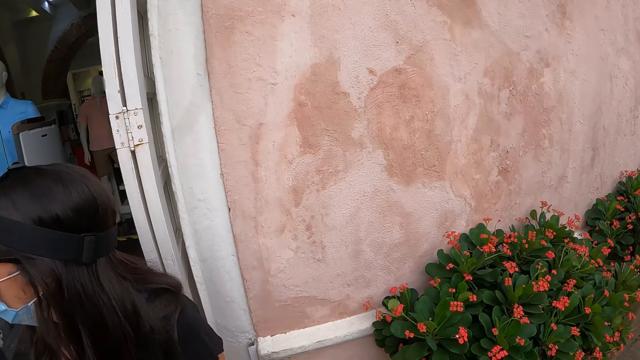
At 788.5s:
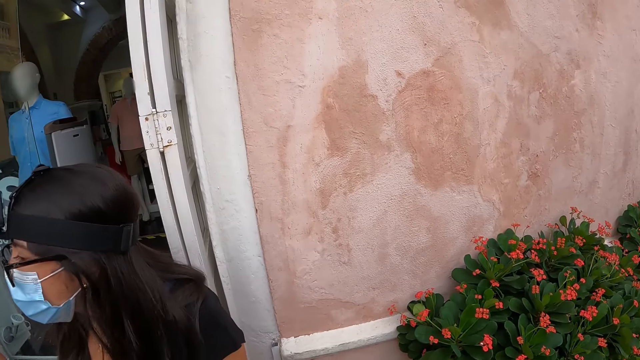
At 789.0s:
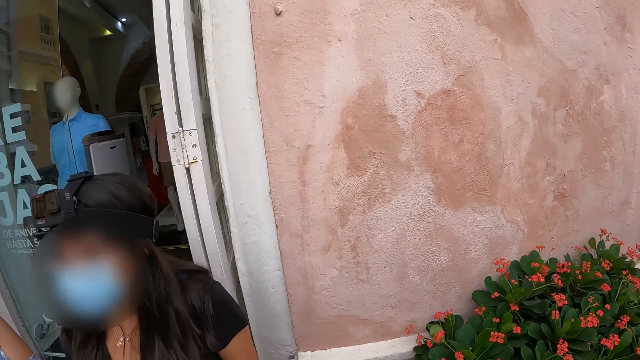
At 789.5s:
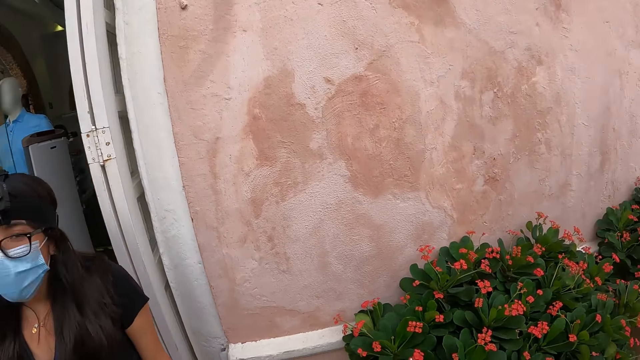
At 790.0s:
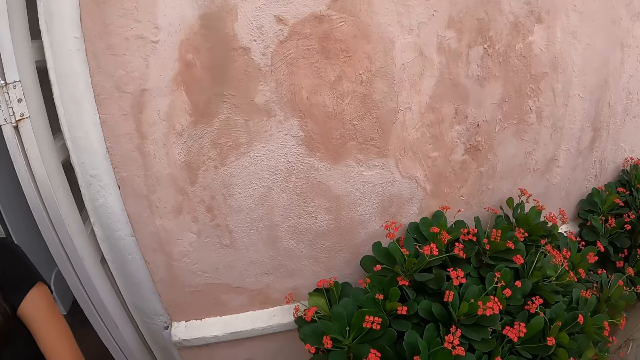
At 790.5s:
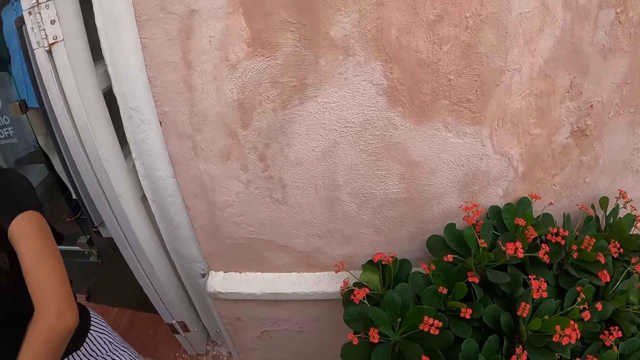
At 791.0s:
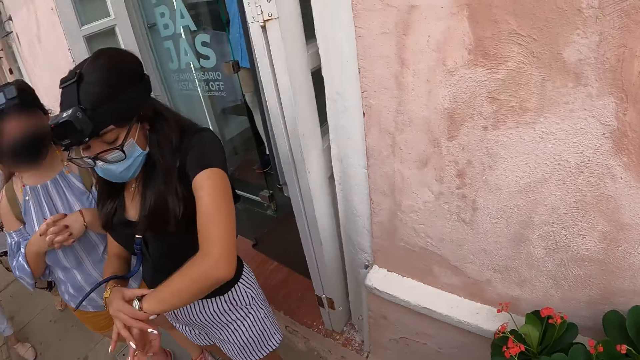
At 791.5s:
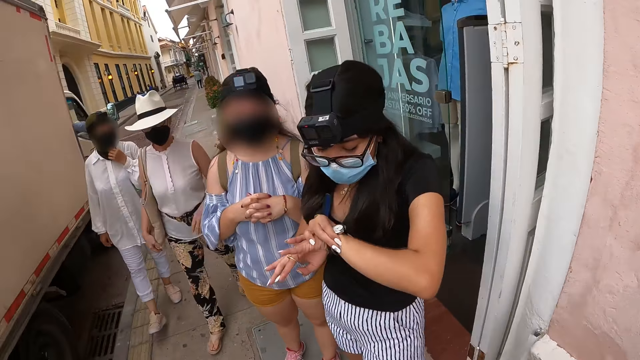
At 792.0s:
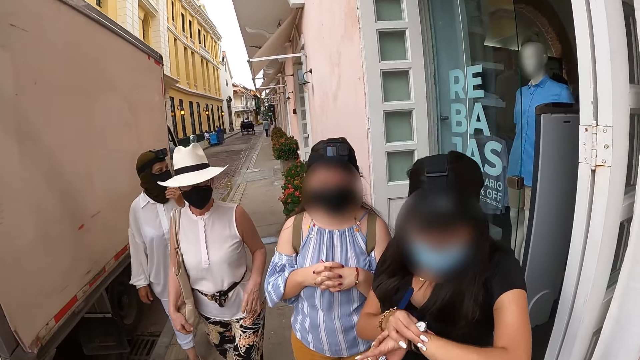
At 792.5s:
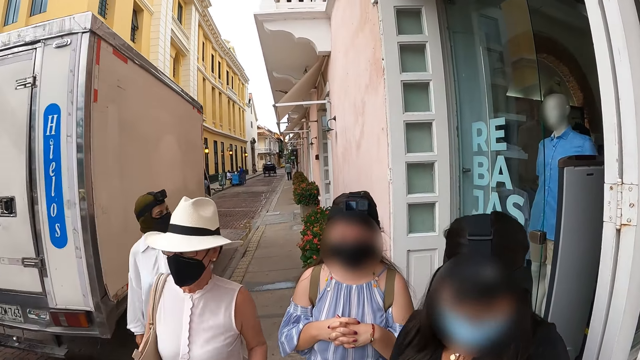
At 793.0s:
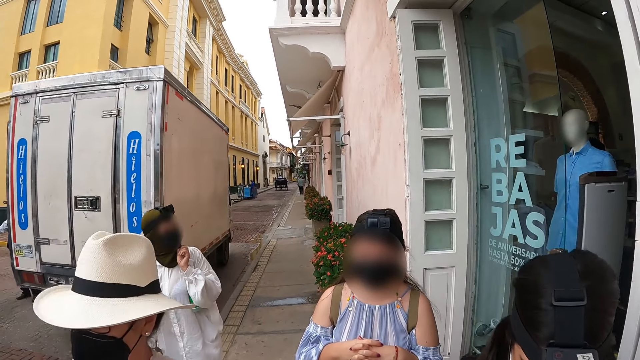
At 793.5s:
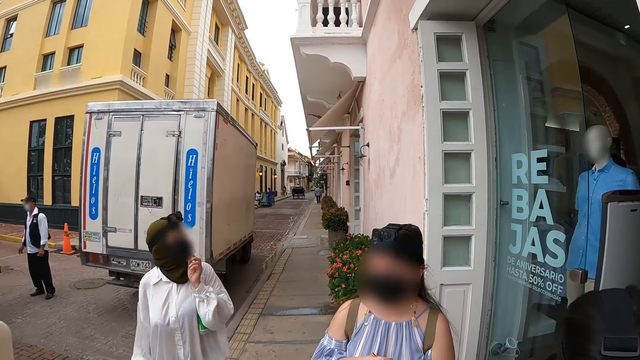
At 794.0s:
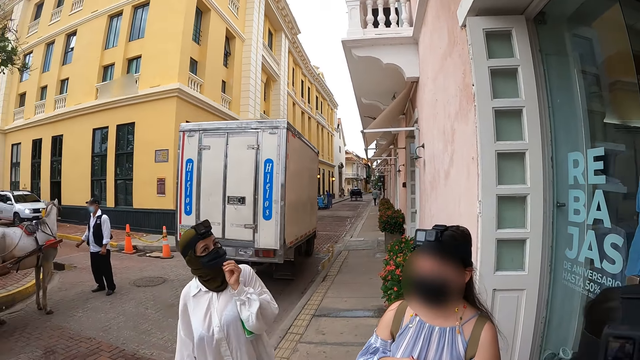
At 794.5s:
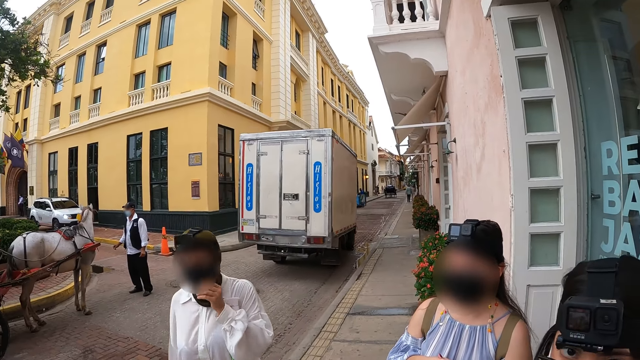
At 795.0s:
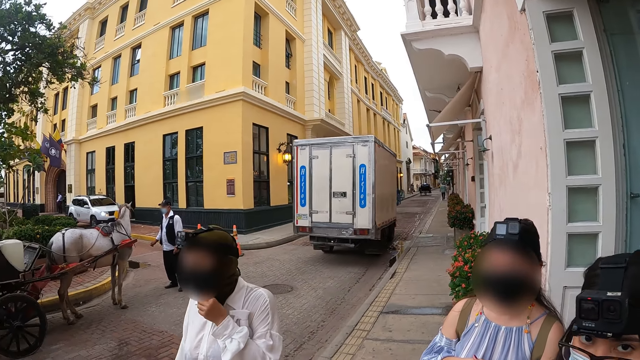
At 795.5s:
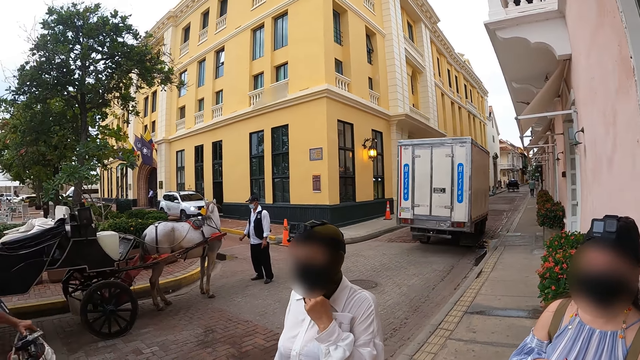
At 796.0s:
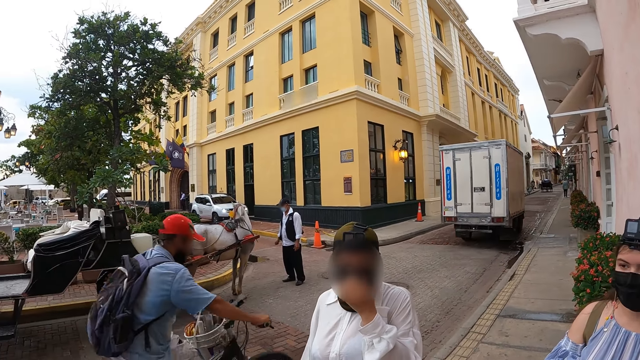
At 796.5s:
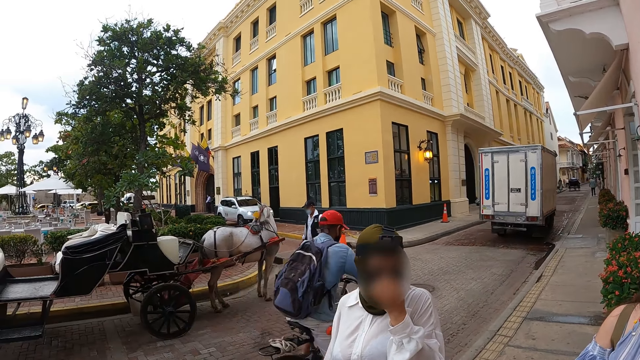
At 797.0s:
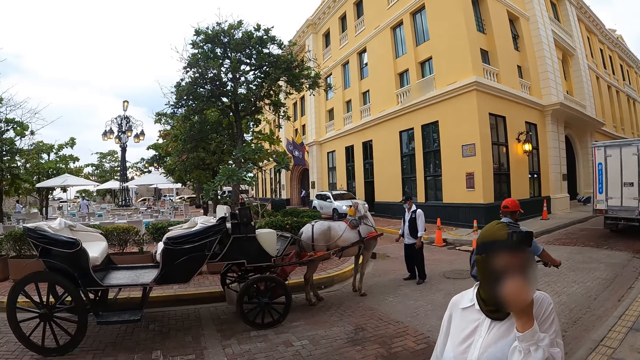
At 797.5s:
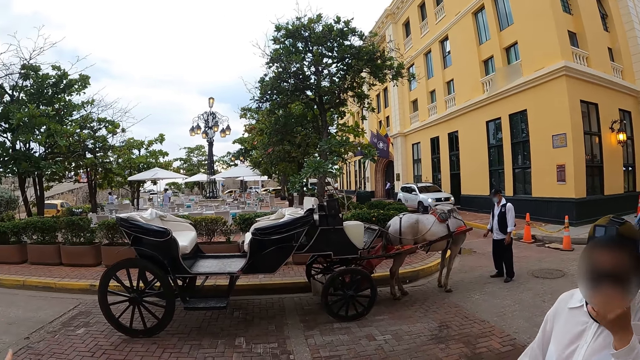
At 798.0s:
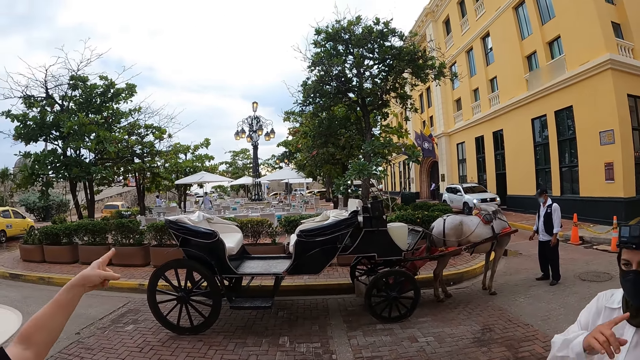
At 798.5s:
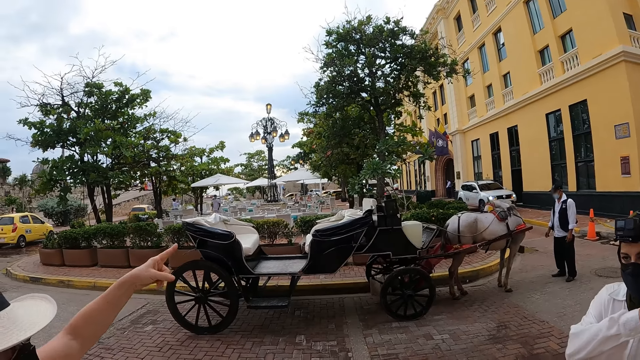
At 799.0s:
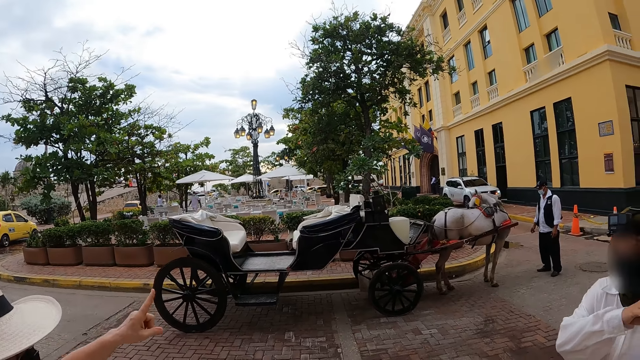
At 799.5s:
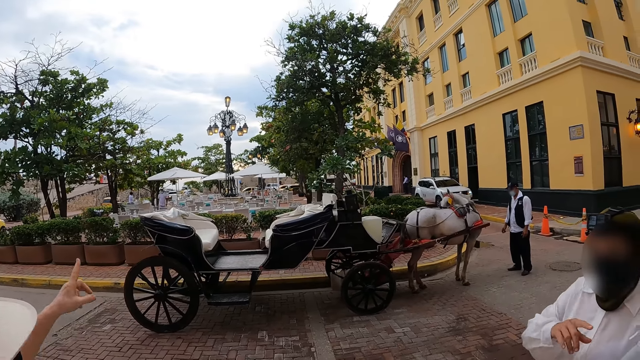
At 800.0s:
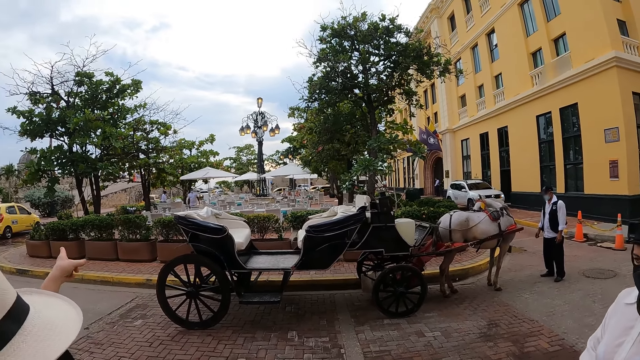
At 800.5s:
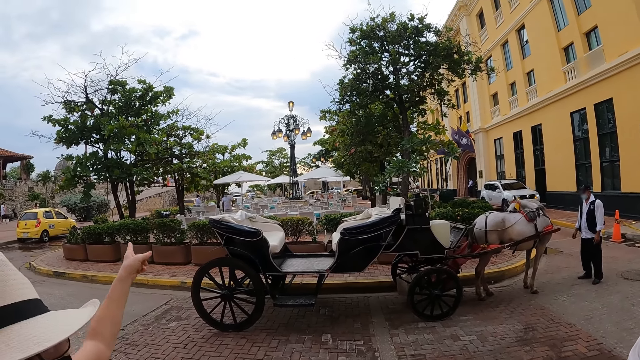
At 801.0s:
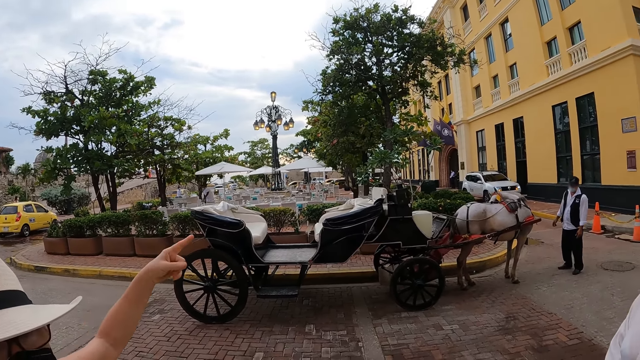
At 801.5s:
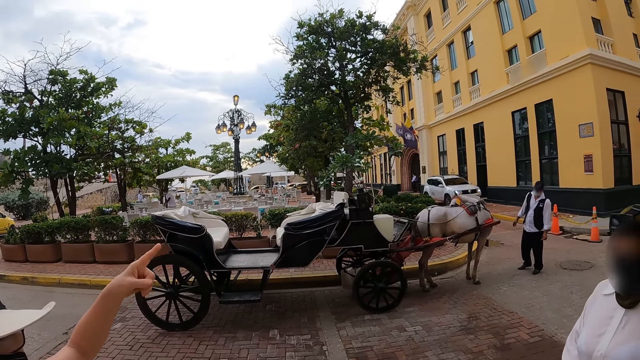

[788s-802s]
A woman holds a wristwatch on her left wrist with her right hand. The white pickup drives past the group of people. A second woman walks to the camera wearer, the first woman and a third woman with a fourth woman. The second woman adjusts her face mask with her left hand. The fourth woman gesticulates with her left hand. The second woman gesticulates with her right hand.

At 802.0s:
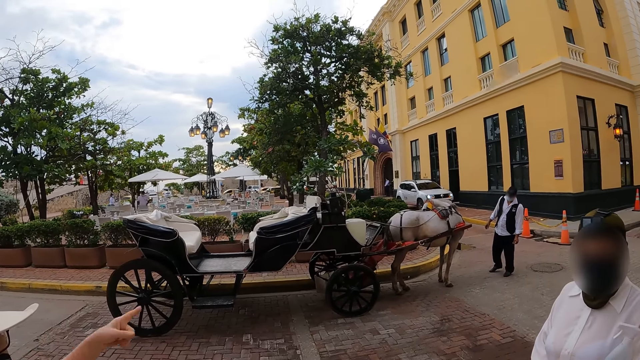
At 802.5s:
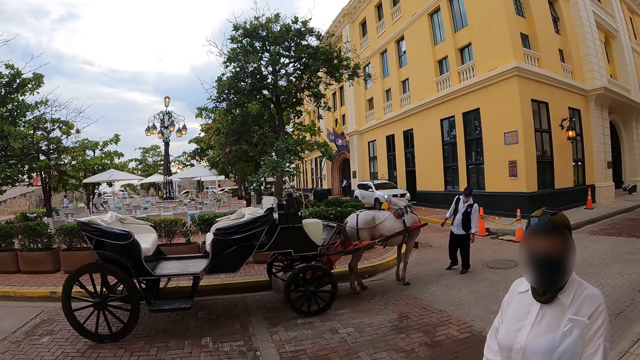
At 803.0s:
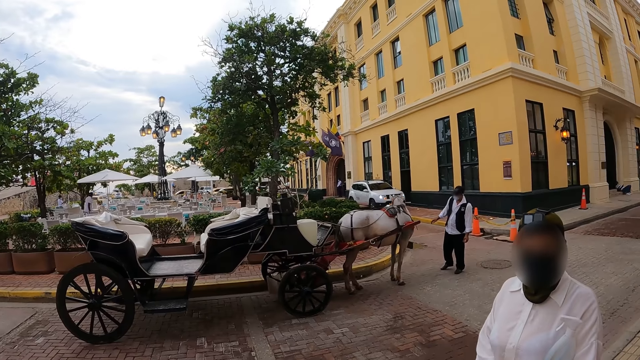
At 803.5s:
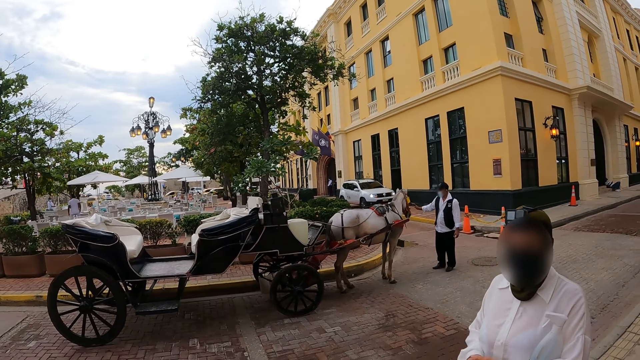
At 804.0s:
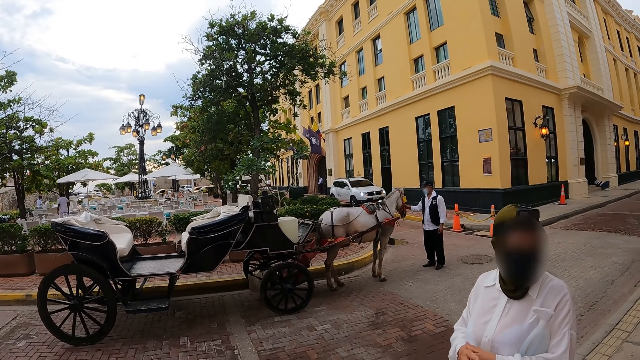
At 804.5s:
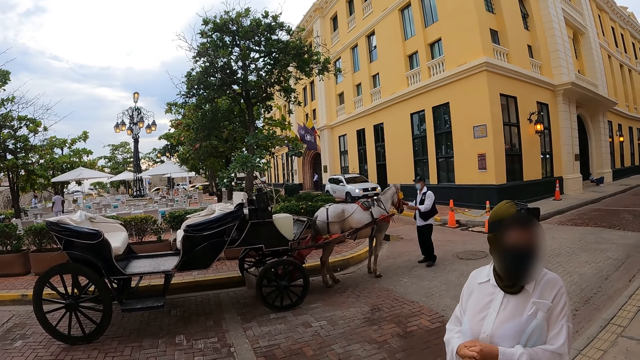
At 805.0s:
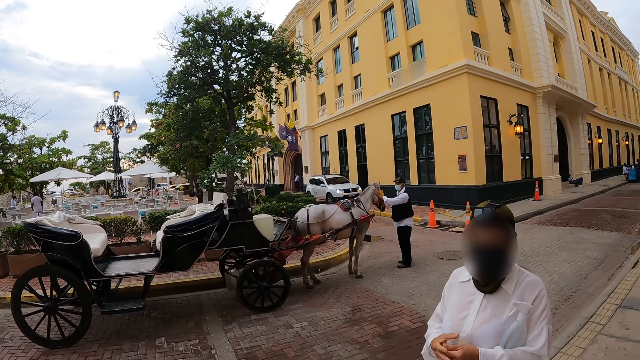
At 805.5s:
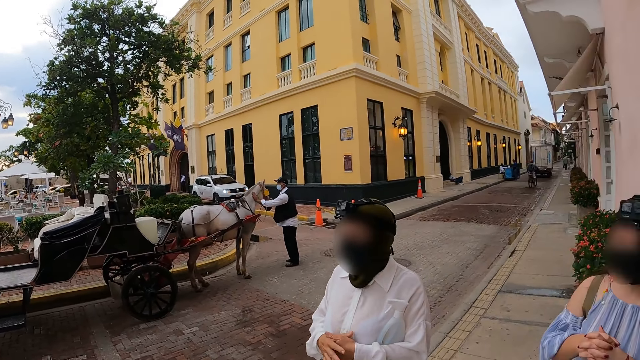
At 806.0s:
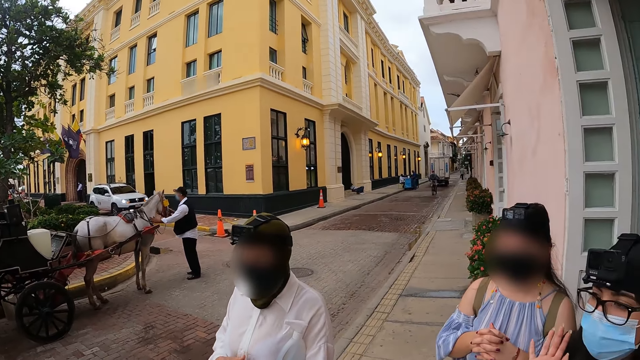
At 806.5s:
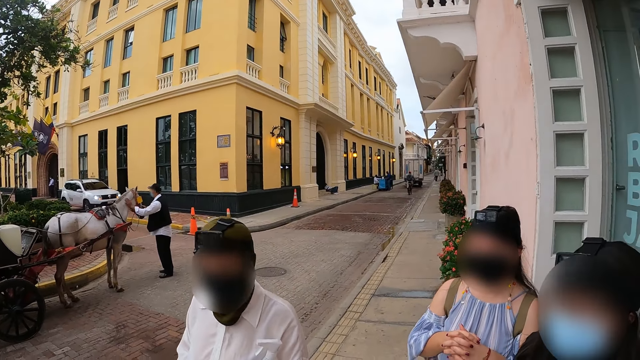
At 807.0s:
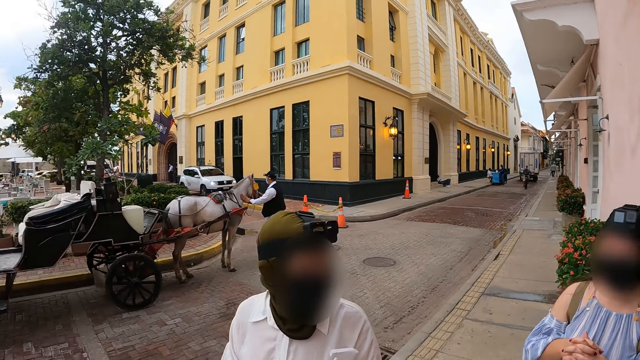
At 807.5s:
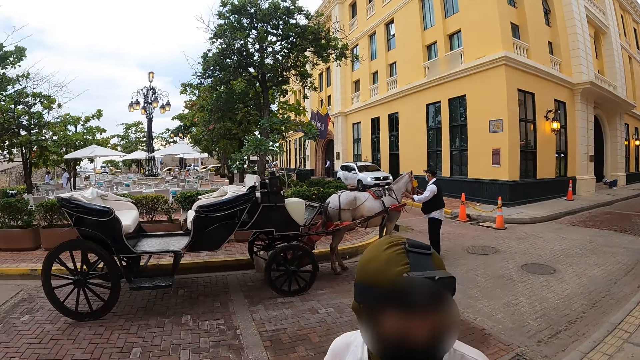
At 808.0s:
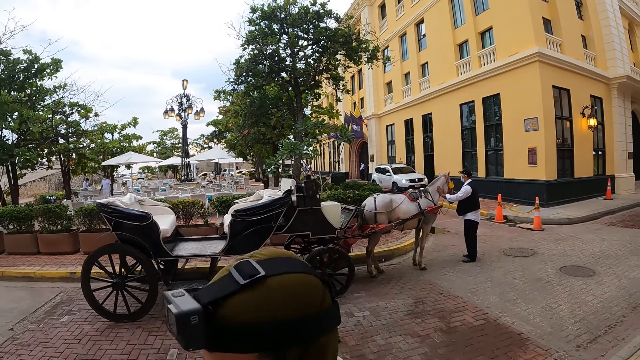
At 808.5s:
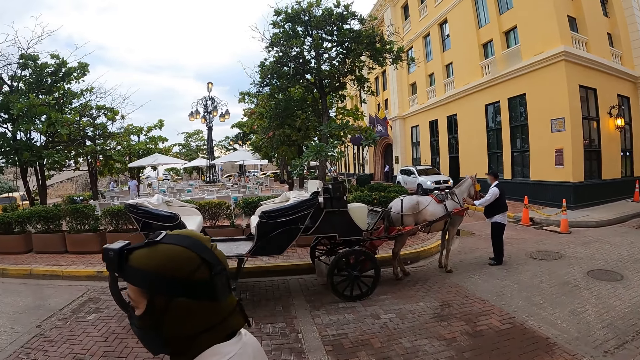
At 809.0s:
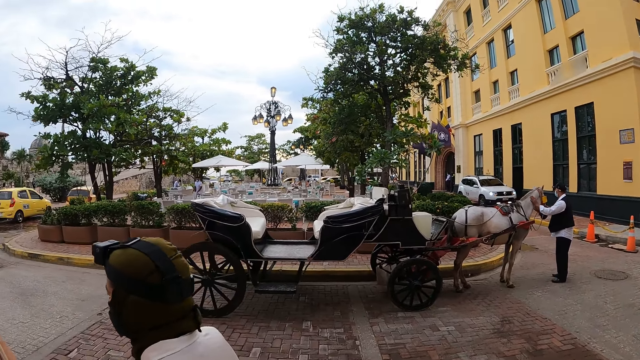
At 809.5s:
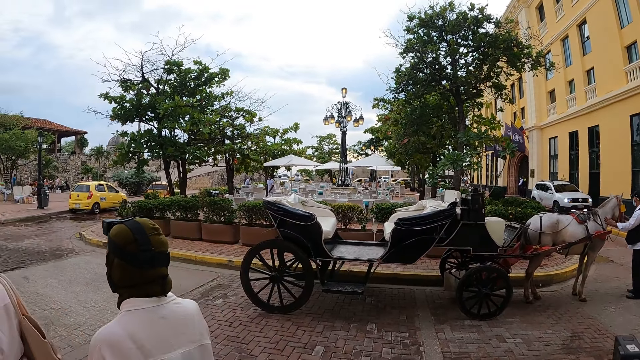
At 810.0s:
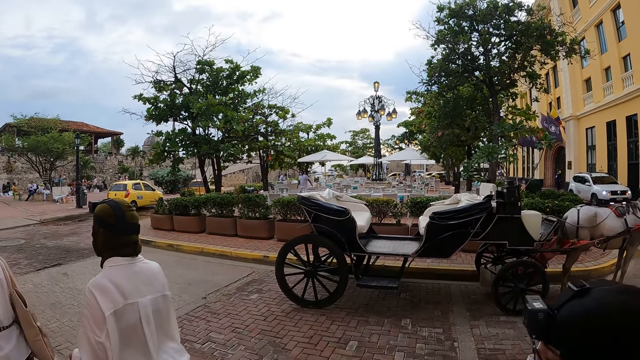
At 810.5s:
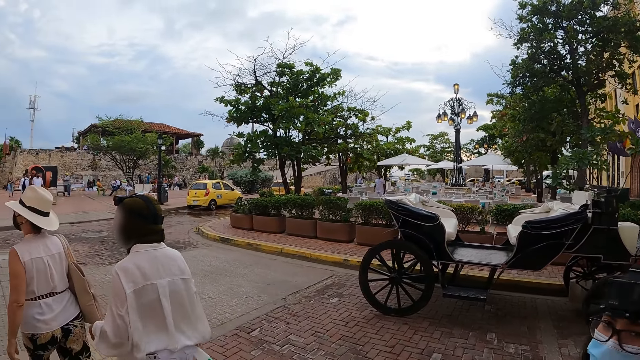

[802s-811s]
A man pats the horse with his left hand. The camera wearer walks on the sidewalk with the group of people.
